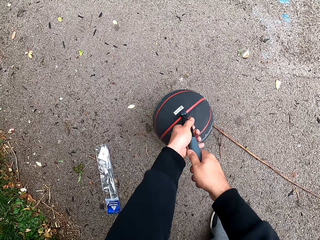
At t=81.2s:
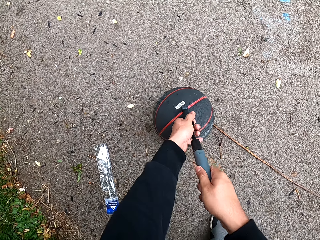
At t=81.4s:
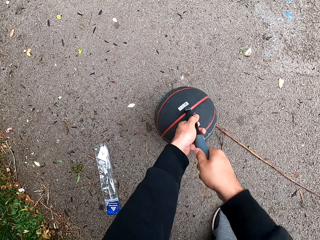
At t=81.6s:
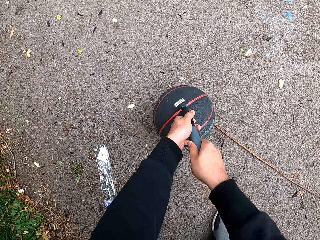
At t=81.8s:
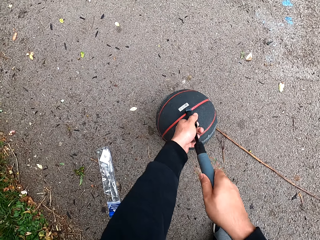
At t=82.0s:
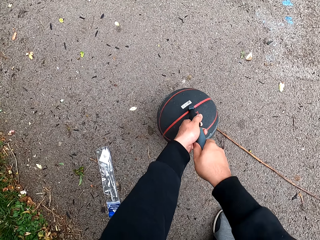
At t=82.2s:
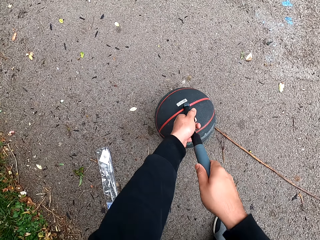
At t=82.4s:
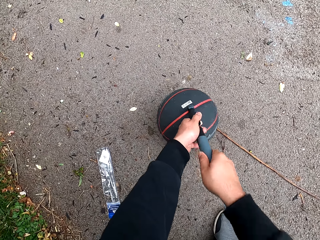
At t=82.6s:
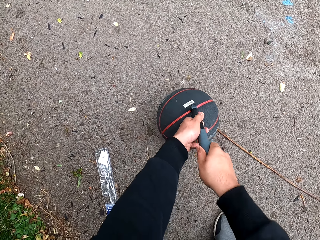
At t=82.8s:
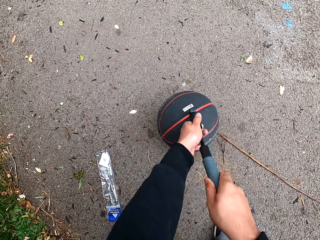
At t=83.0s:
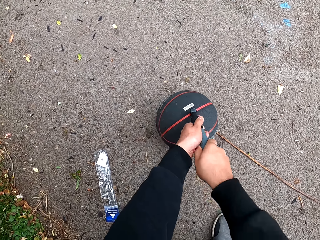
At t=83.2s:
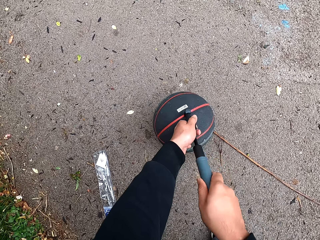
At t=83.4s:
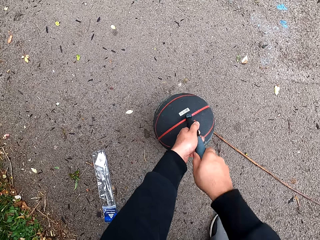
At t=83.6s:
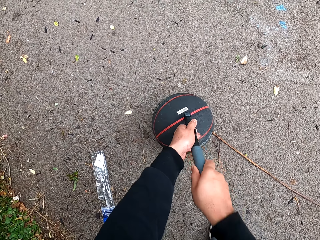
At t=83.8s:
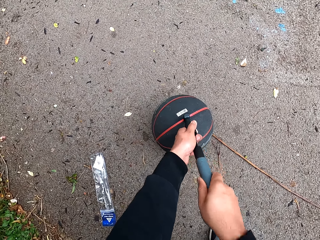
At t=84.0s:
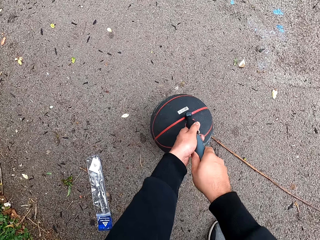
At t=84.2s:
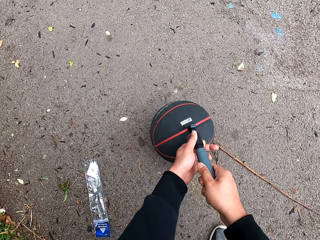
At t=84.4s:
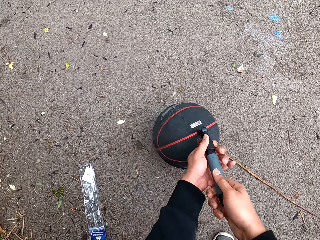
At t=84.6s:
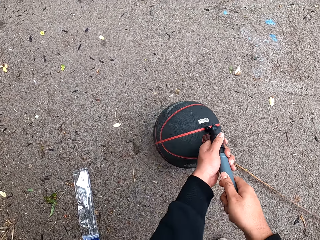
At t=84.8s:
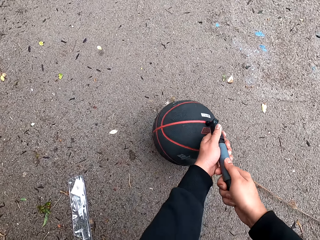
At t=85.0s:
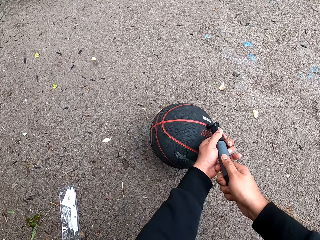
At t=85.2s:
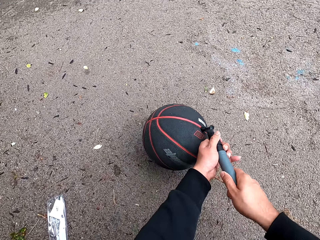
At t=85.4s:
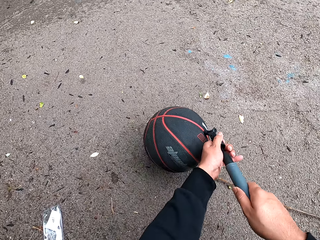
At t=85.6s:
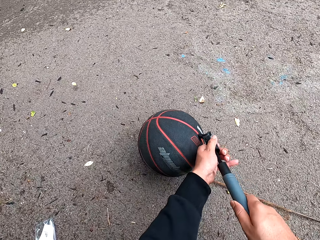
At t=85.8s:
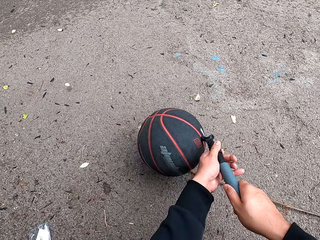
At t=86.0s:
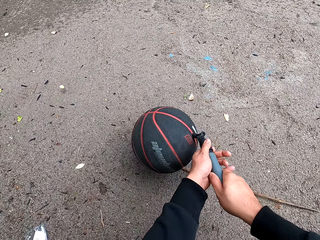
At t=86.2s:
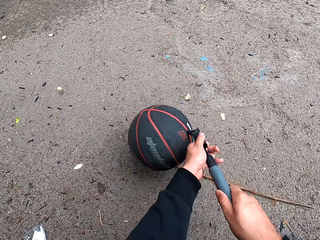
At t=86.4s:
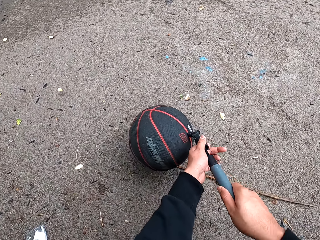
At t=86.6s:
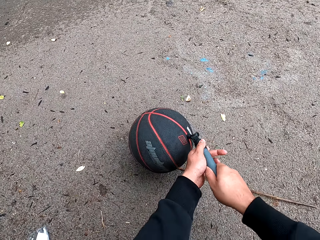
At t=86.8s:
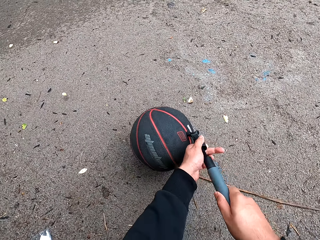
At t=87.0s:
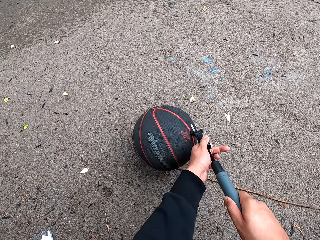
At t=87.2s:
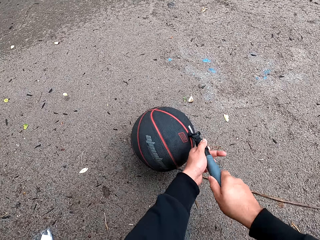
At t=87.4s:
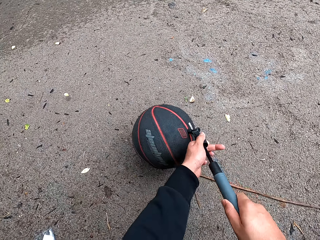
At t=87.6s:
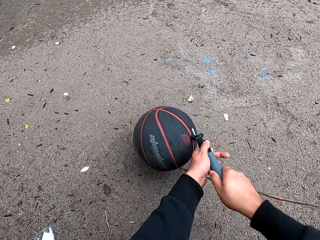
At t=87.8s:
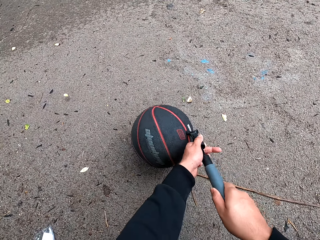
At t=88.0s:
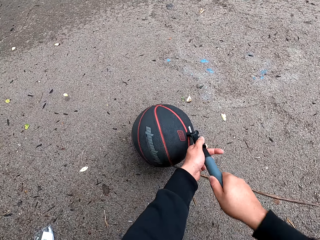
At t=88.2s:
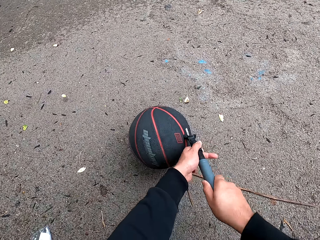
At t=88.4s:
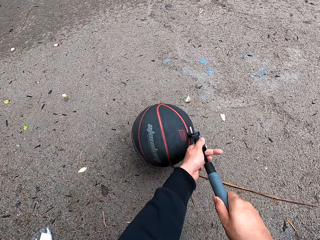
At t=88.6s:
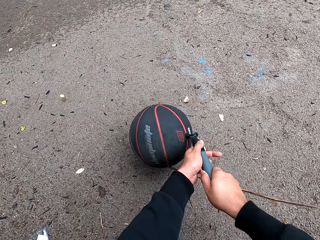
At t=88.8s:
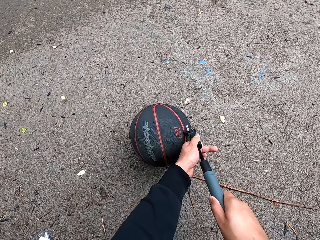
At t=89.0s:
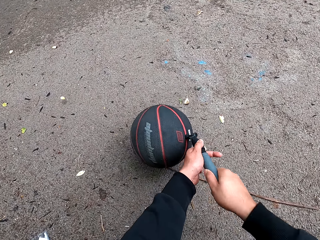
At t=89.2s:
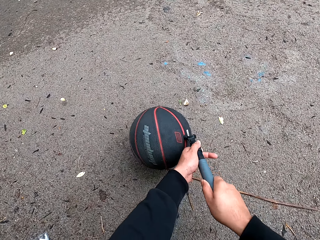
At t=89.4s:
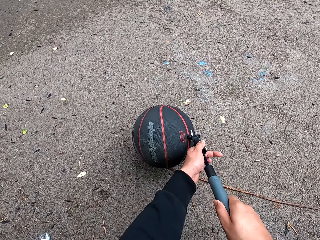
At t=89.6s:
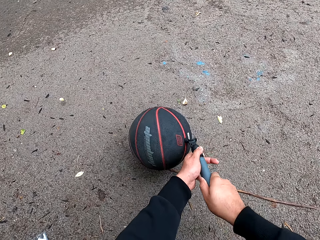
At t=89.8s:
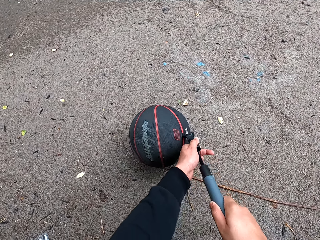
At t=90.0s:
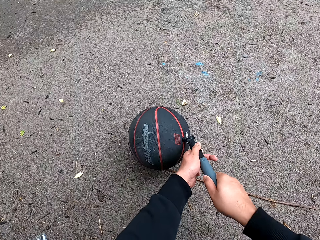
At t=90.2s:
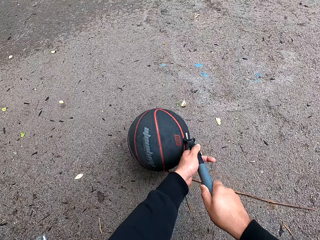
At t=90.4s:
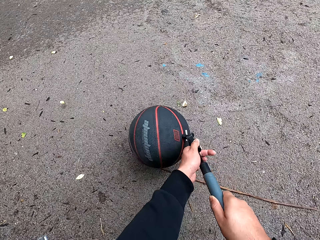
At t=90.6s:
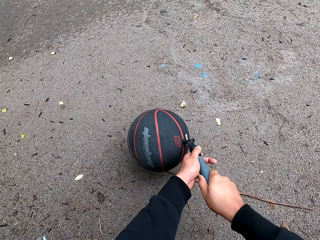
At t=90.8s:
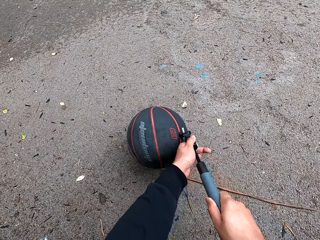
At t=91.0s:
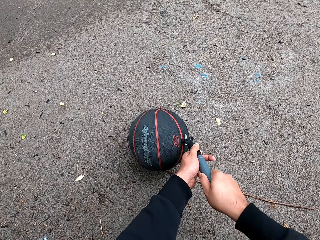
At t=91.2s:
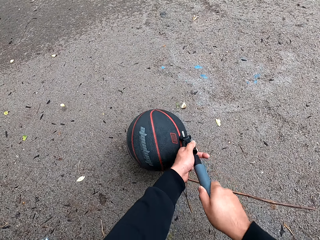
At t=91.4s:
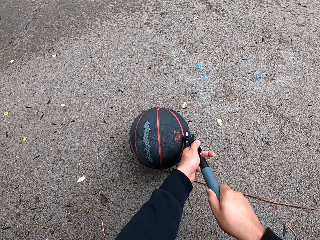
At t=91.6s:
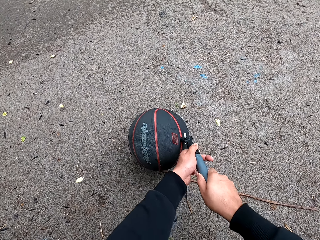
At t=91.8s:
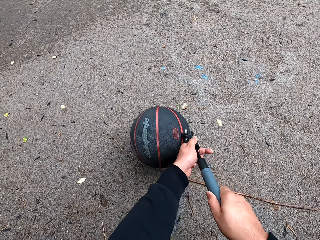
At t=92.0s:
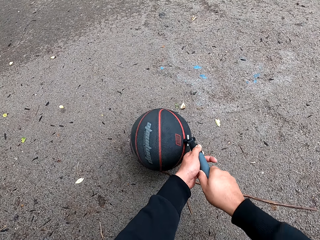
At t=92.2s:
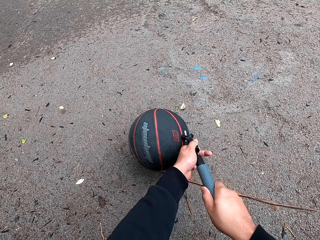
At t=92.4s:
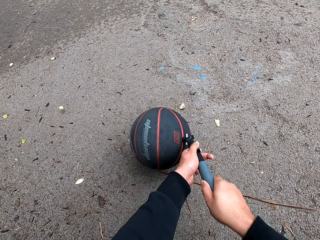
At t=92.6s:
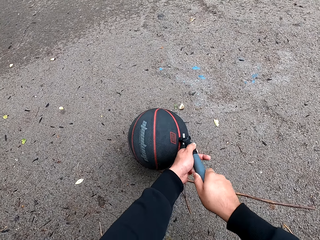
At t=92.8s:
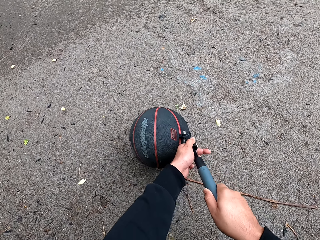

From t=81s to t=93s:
The camera wearer holds the pump with both hands. They pump the ball. They roll the ball. They pump the ball.

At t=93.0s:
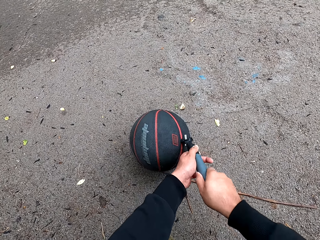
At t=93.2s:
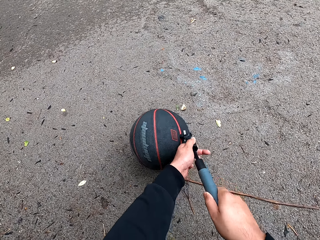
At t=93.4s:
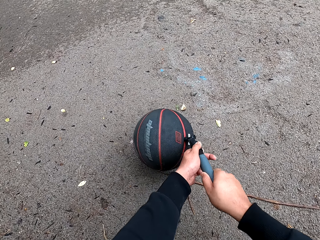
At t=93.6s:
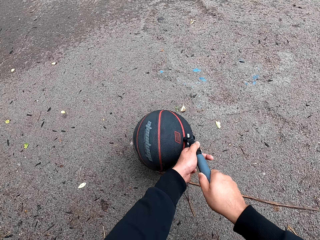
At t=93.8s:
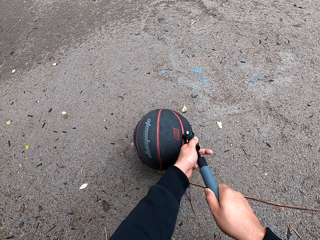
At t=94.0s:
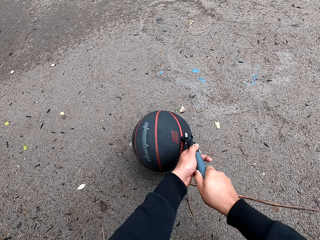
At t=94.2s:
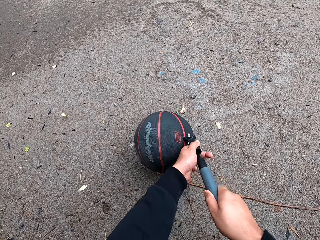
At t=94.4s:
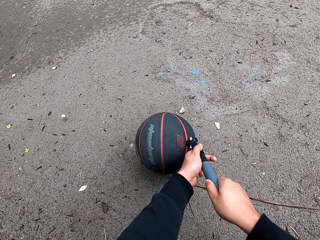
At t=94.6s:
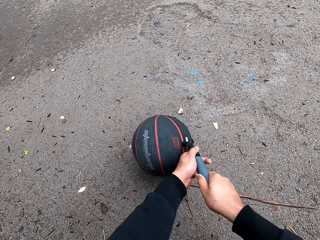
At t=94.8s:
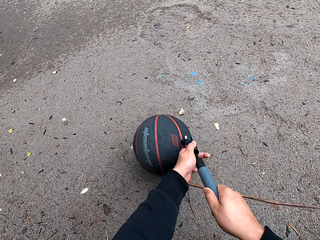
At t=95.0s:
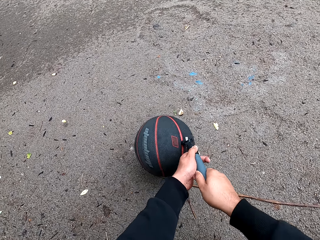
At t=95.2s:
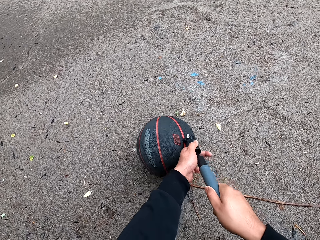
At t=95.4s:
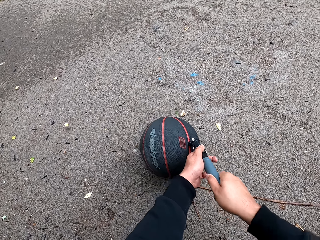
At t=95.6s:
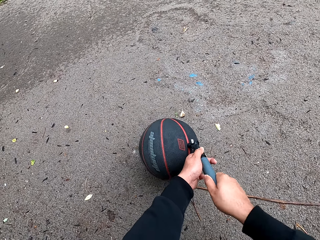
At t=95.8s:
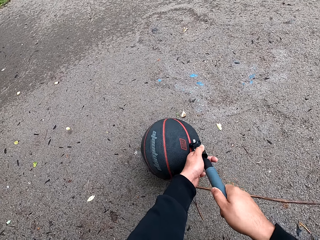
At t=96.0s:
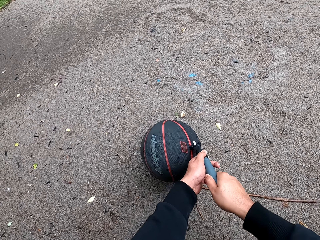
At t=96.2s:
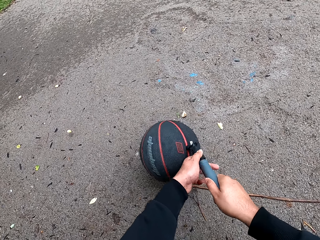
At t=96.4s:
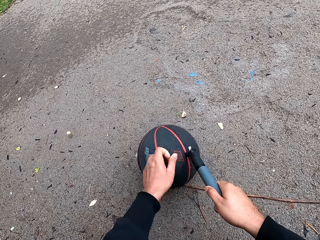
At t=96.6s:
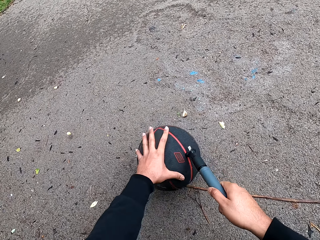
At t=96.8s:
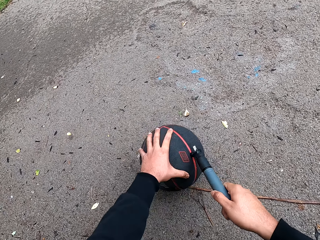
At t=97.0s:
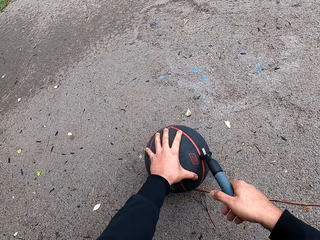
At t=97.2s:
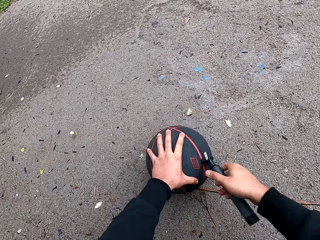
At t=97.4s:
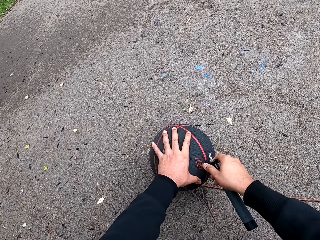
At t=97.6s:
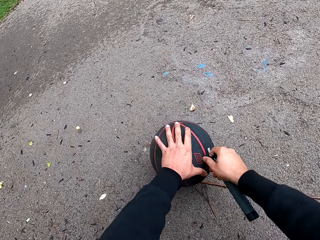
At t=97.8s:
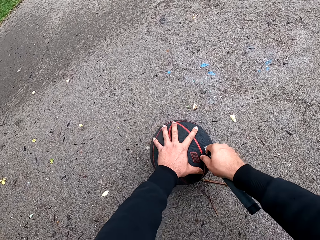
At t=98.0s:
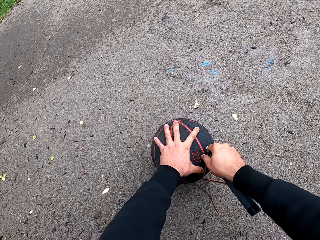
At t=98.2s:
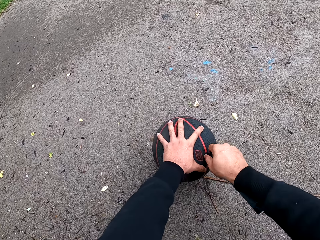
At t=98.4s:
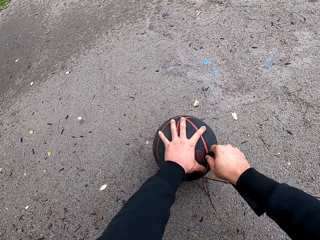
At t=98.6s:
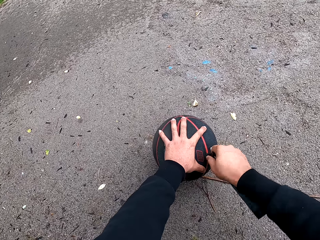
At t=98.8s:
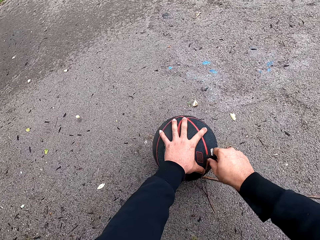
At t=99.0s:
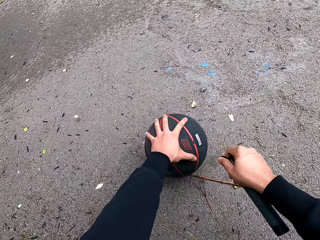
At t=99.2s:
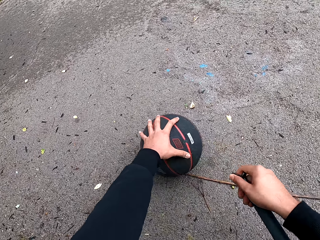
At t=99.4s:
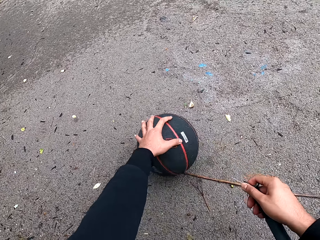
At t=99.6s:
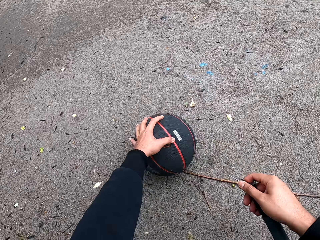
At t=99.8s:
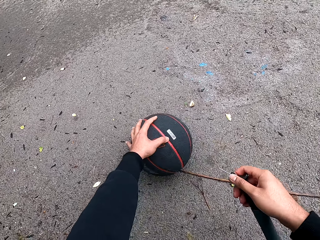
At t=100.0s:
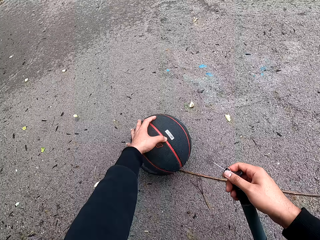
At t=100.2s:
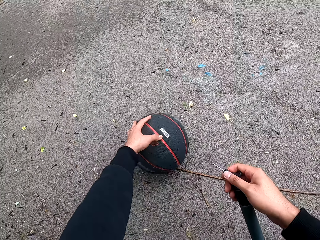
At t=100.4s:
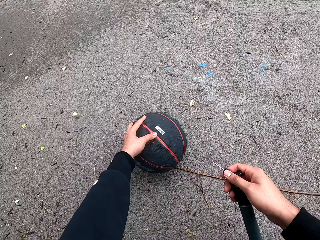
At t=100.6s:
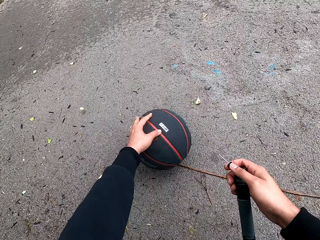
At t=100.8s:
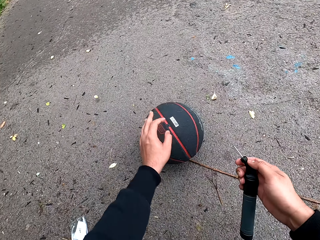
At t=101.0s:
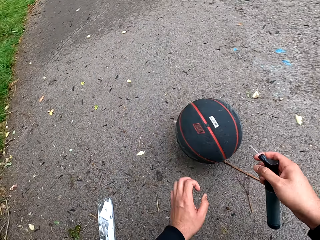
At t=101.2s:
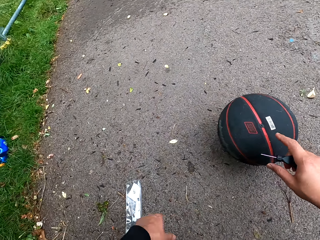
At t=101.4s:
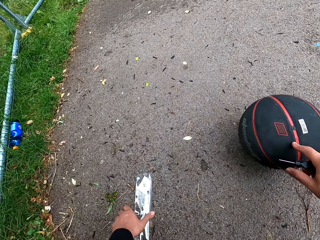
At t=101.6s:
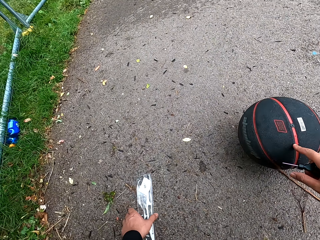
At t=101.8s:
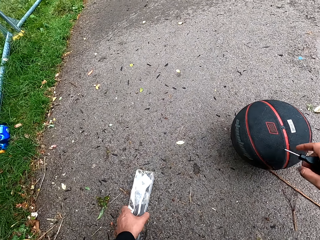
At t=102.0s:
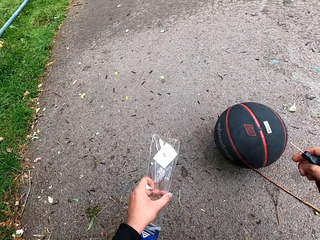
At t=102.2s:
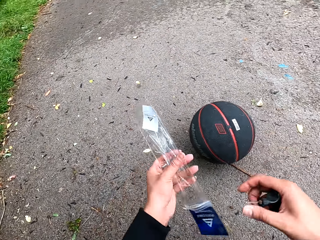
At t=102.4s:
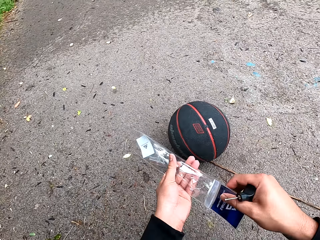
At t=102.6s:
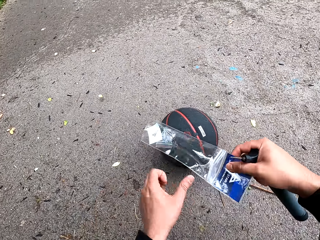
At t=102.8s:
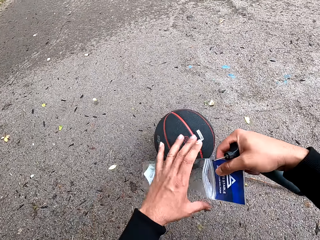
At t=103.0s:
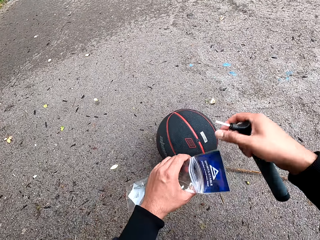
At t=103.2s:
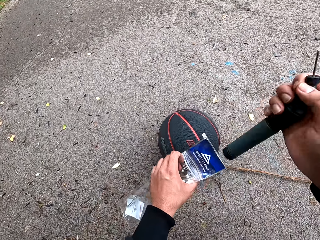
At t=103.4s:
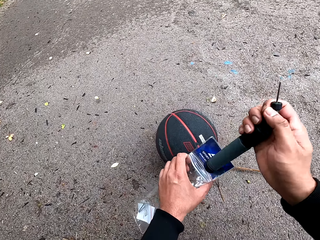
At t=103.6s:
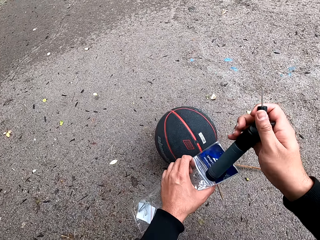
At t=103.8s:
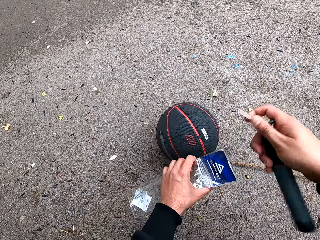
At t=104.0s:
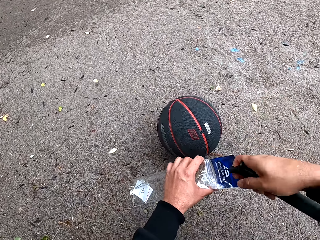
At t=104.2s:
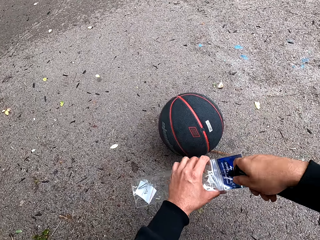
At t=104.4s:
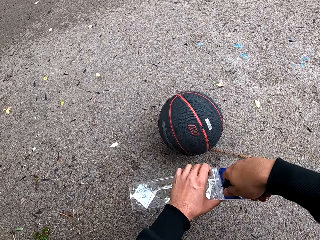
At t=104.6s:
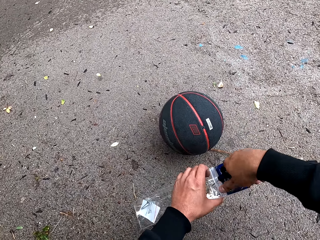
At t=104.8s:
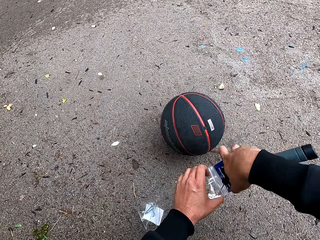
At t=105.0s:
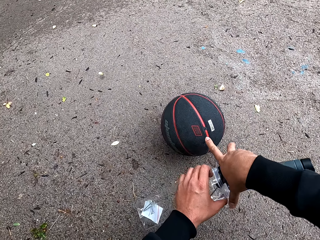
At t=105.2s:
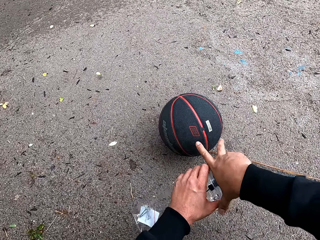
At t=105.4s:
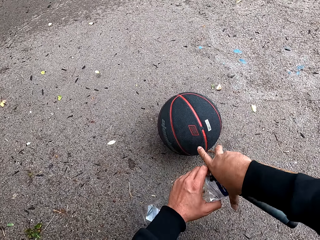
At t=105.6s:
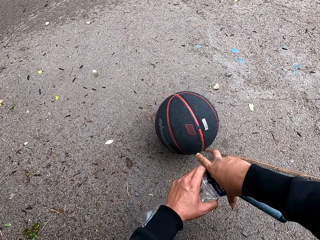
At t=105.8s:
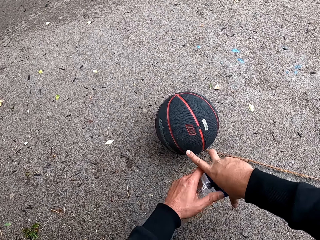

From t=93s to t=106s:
The camera wearer holds the ball with one hand. They remove the ball pump needle from the valve of the basketball. They touch the ball valve. They remove their hand from the valve. They touch the ball. They take the ball pump package. They hold the ball package well. They put the ball pump in the package. They turn the ball pump. They put the ball pump in the package.
